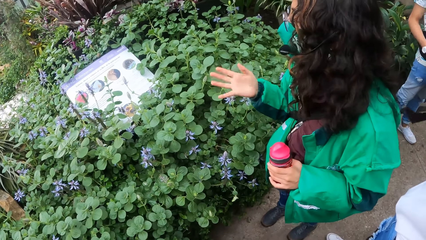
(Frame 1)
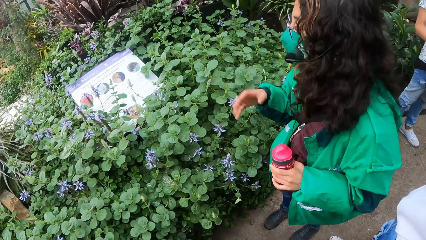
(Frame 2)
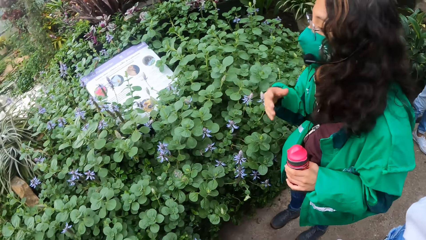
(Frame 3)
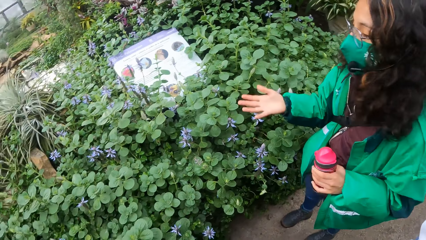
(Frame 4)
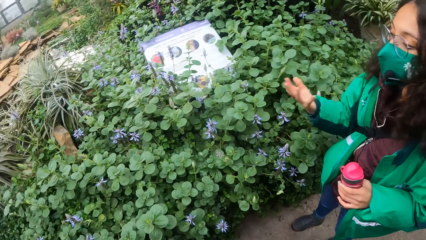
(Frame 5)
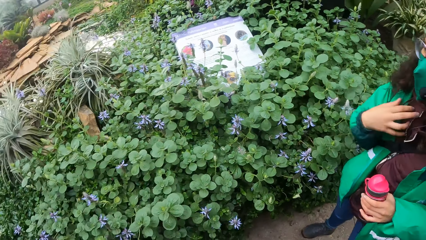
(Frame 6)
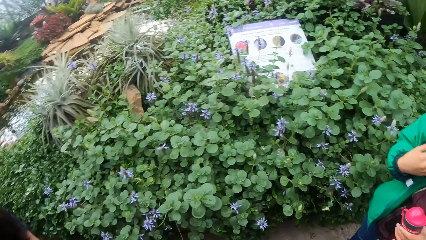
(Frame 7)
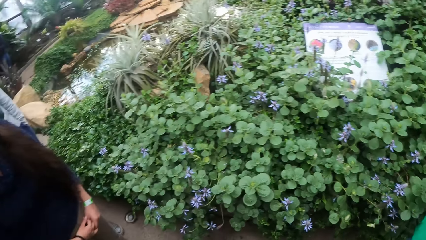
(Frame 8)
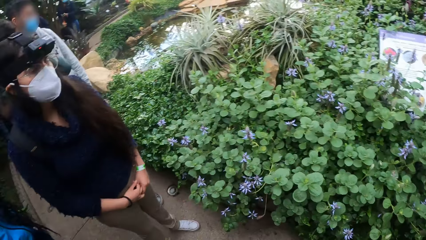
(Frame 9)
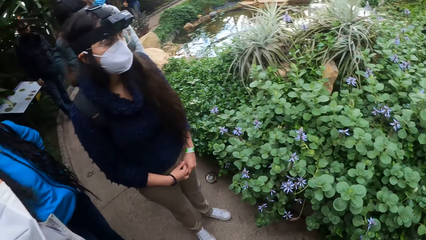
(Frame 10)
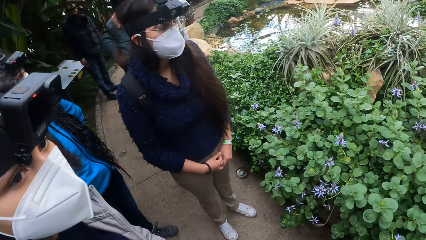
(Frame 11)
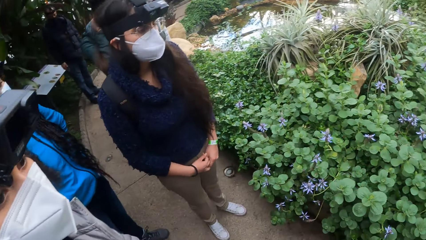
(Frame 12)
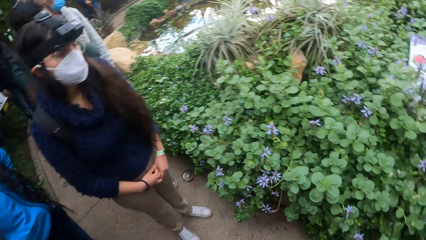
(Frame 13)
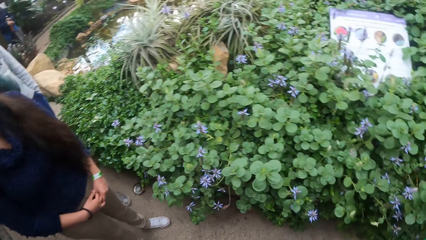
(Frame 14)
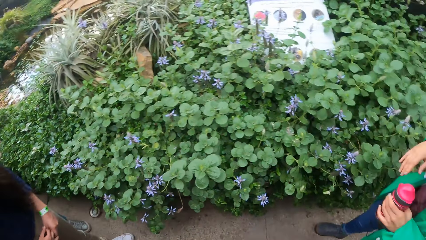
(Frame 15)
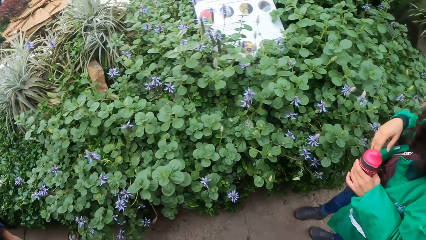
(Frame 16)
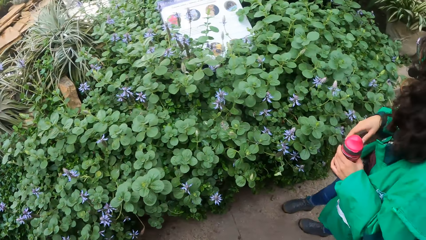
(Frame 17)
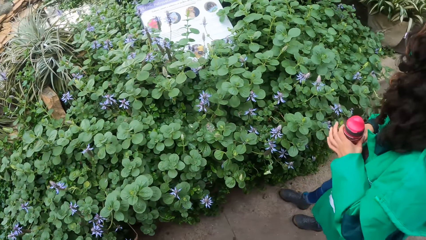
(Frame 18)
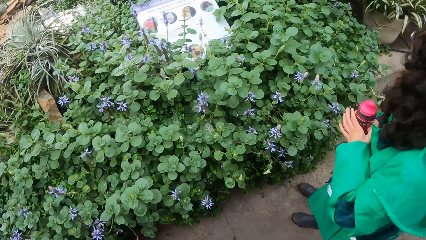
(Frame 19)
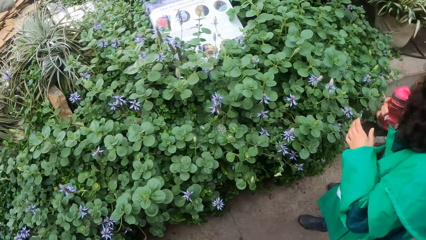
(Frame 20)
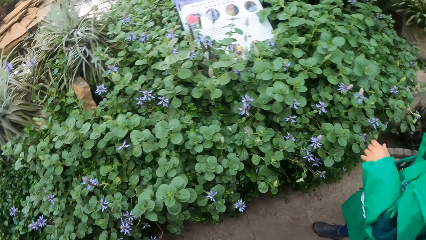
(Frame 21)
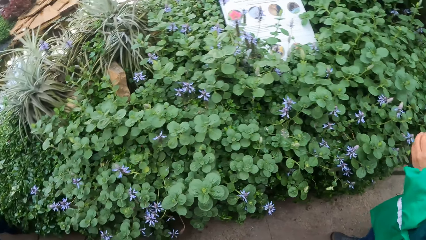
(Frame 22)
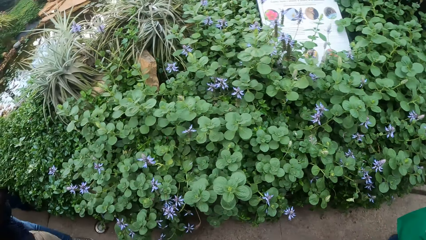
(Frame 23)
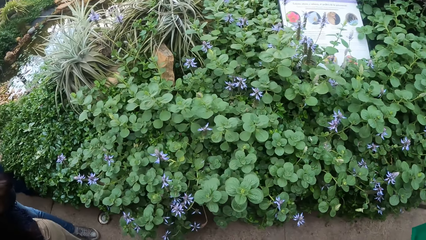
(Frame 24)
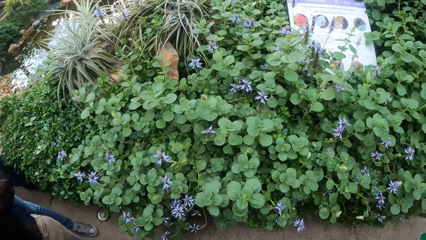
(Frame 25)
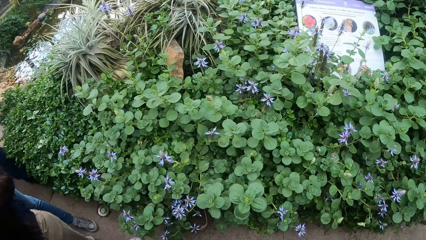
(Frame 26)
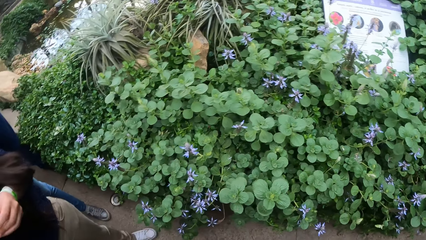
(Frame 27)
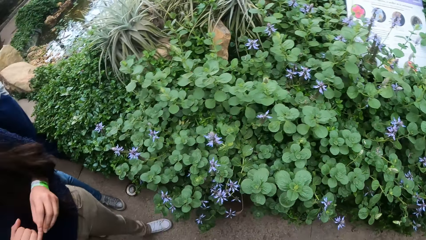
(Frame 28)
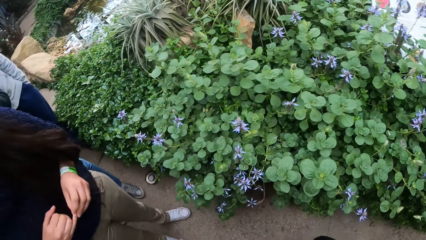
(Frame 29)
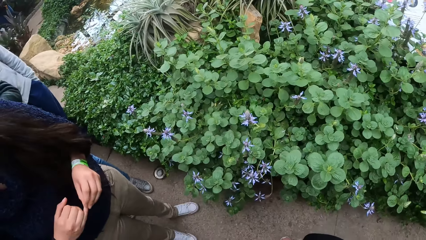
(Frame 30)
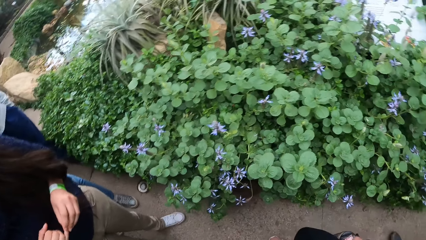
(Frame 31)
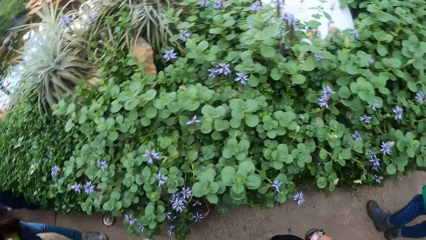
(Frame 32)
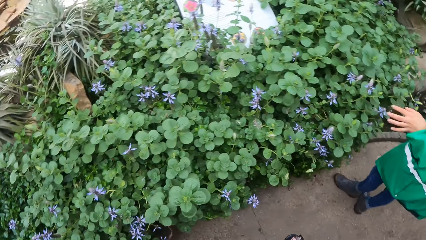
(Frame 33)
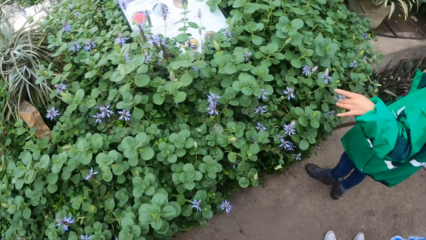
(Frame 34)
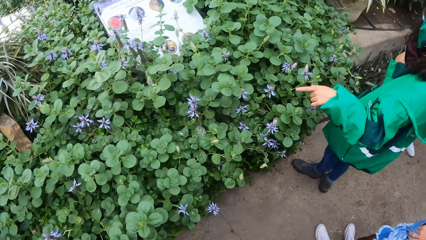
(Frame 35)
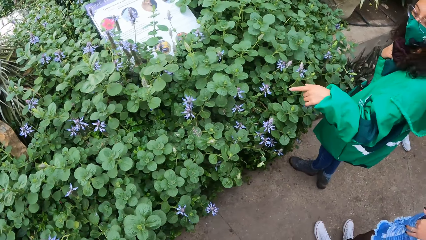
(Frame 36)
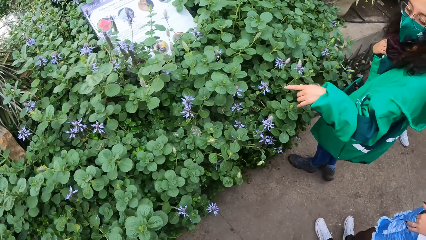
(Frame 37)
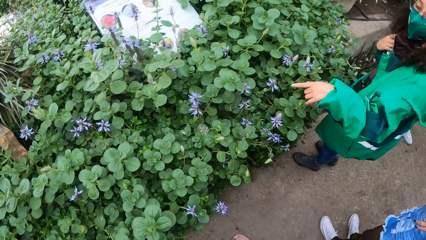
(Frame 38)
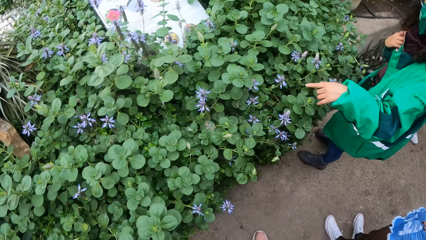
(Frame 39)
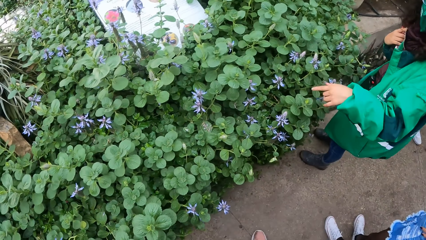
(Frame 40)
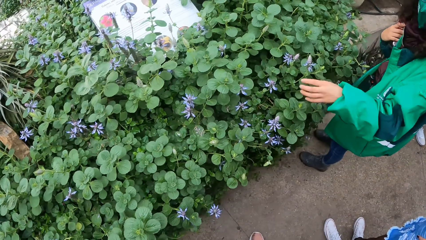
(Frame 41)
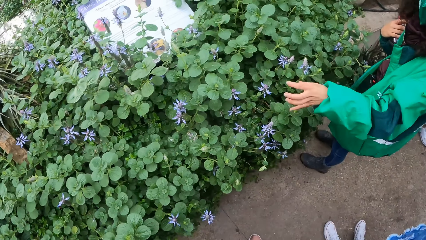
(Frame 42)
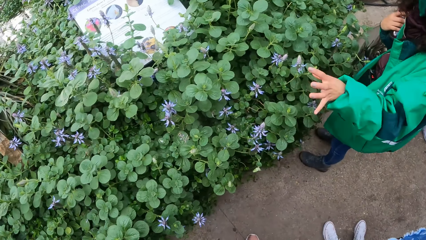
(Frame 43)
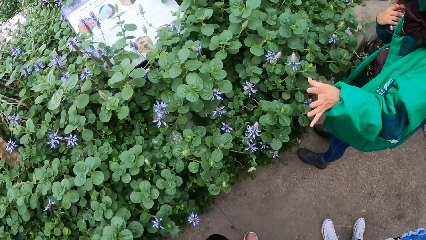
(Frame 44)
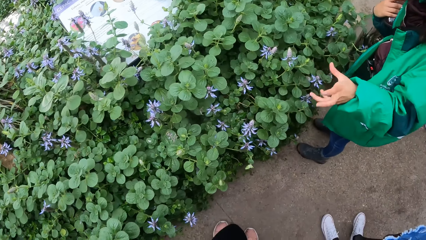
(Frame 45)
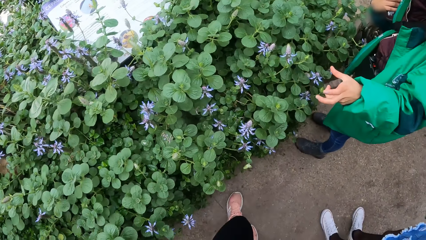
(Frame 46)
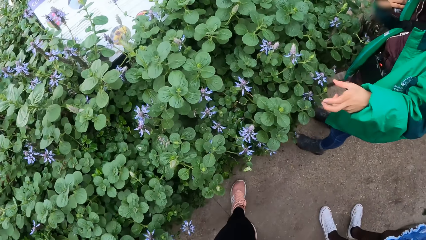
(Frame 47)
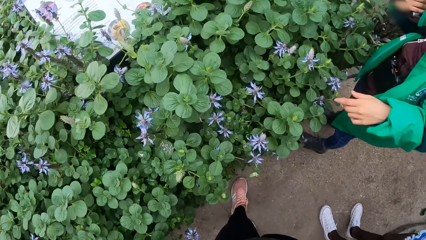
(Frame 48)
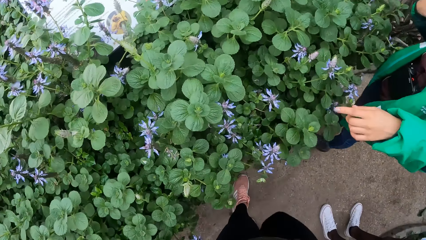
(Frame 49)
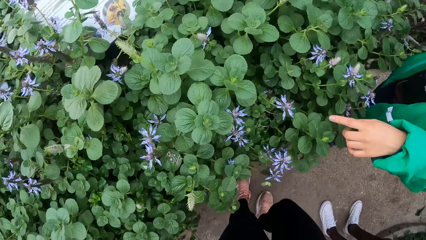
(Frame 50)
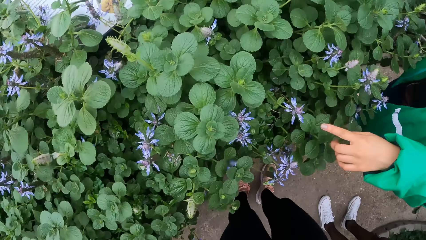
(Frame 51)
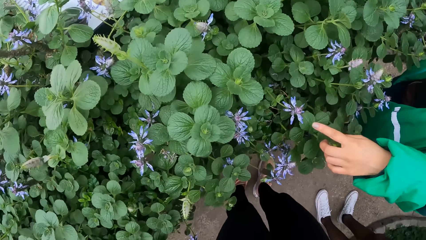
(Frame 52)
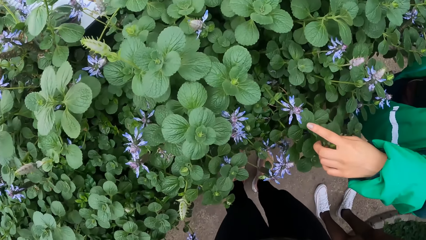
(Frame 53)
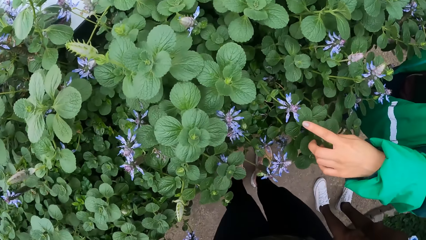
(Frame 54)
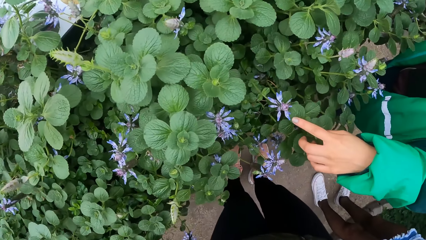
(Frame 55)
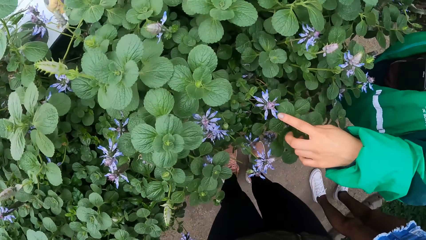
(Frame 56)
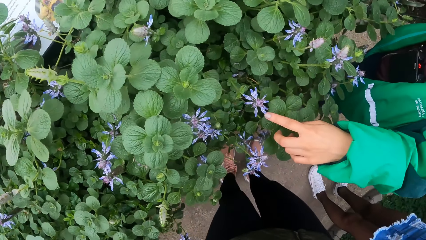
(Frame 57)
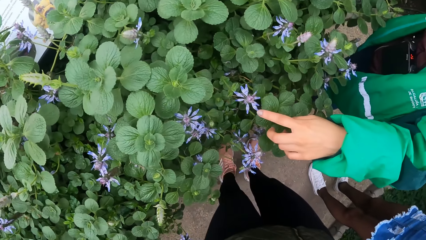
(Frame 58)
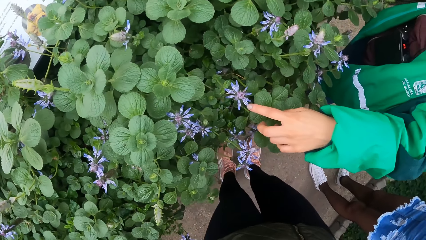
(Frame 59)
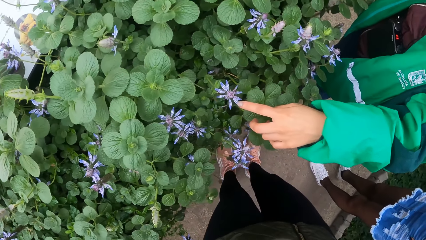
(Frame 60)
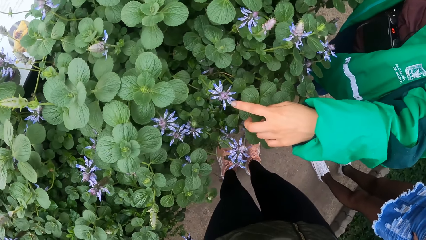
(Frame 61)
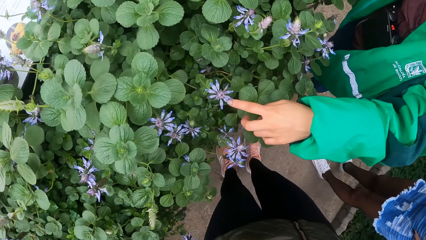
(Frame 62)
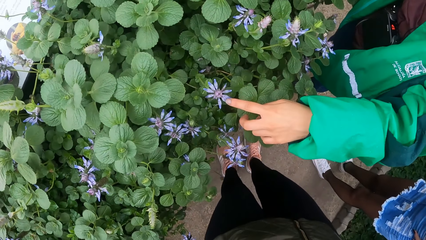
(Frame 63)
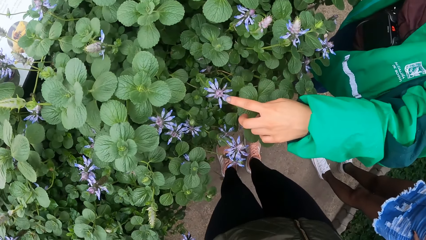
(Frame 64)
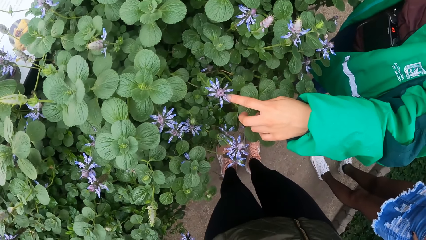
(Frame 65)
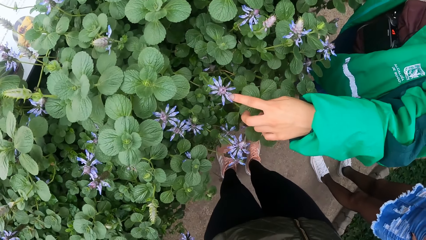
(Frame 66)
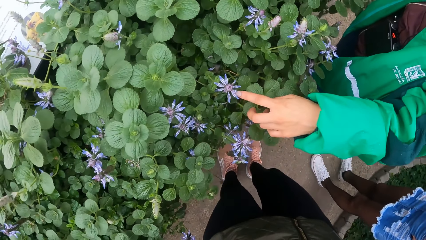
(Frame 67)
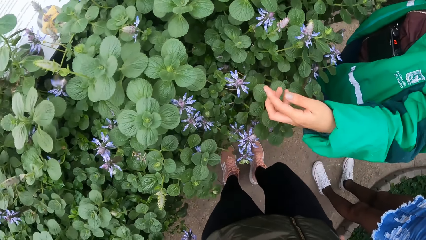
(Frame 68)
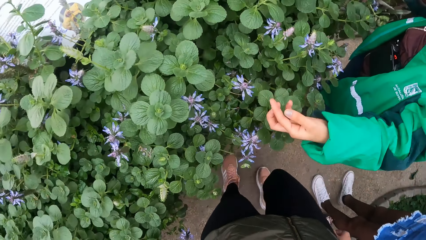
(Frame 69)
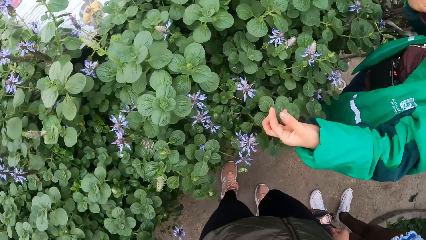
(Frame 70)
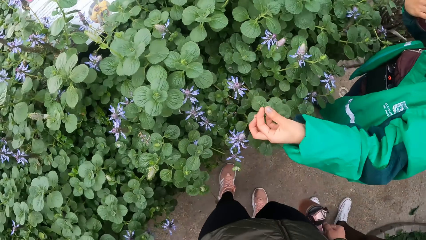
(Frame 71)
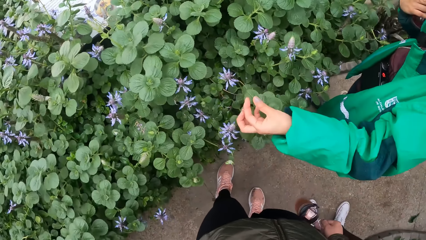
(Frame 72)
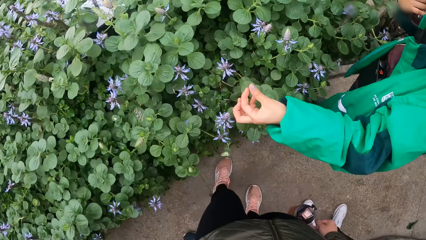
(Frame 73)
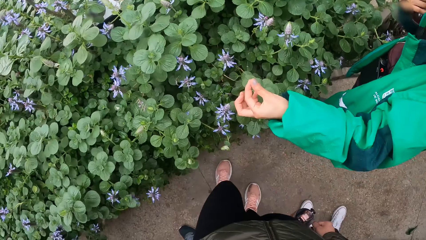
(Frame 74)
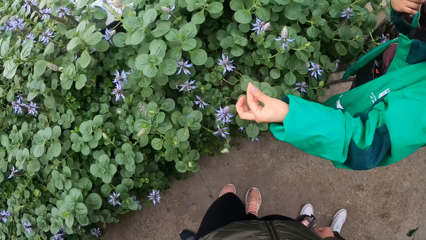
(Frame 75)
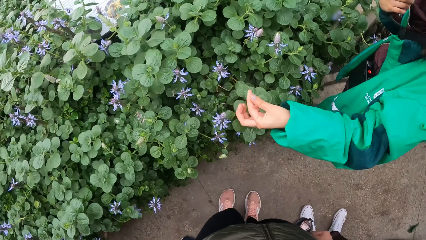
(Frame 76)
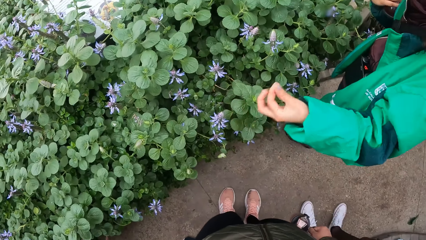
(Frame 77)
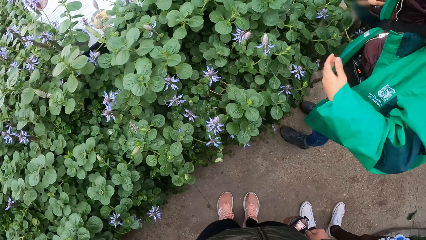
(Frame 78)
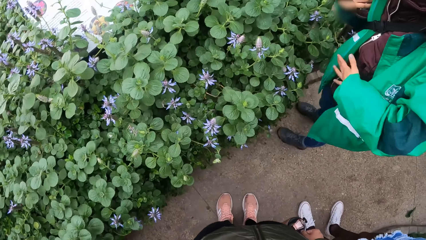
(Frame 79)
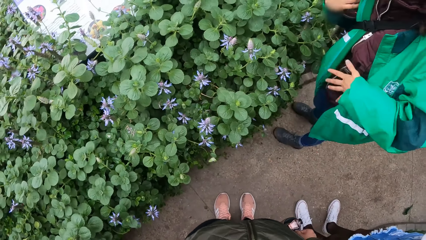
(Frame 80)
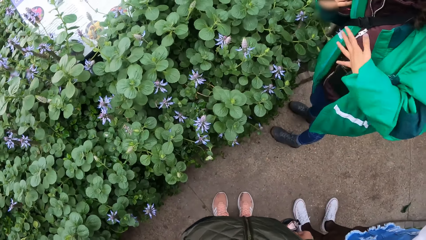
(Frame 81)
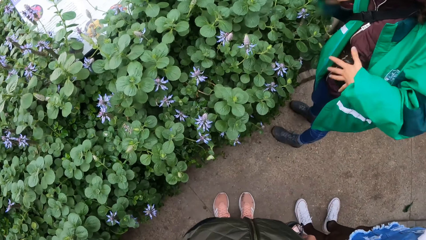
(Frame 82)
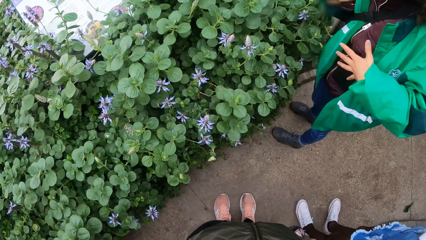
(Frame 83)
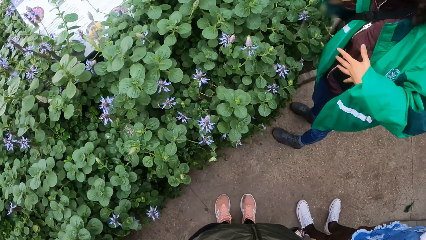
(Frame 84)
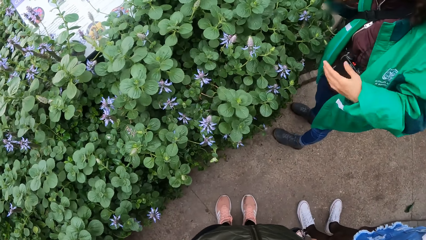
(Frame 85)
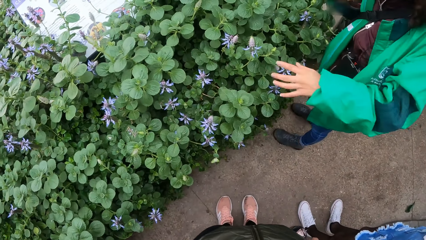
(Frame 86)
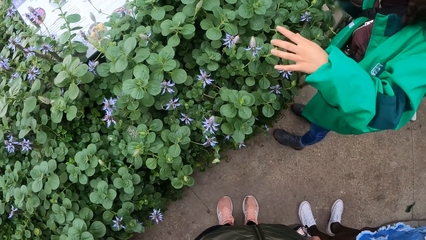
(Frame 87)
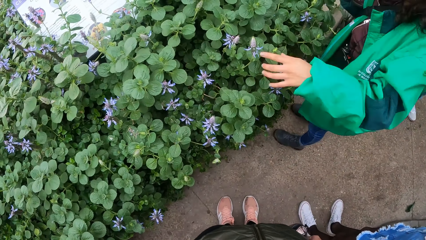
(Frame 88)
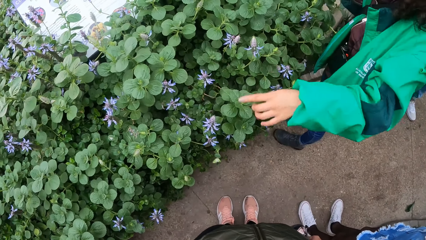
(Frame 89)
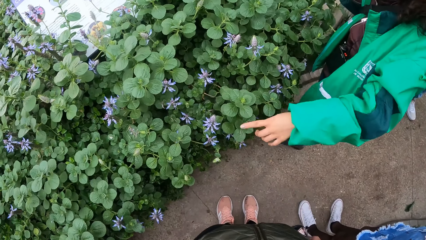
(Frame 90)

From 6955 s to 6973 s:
A person looks around. Another person holds a bottle with the right hand. The camera wearer looks around. A third person touches finger nails. The second person points on a flower plant, points on a flower. The camera wearer looks around. The second person gestures around her stomach.
